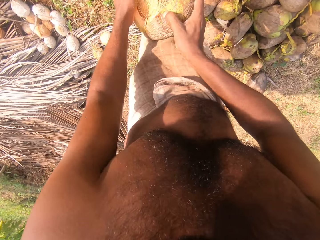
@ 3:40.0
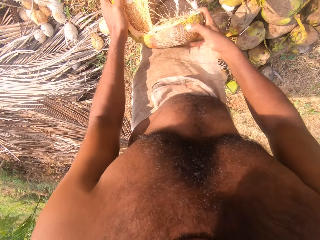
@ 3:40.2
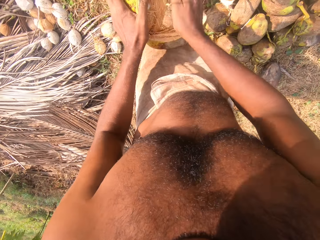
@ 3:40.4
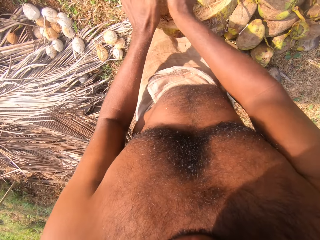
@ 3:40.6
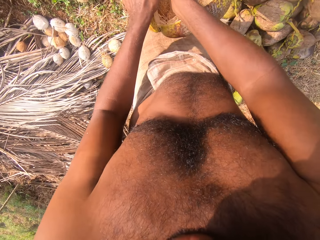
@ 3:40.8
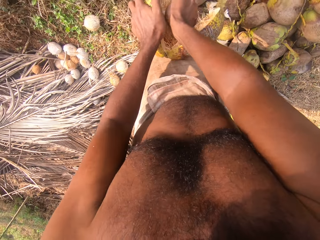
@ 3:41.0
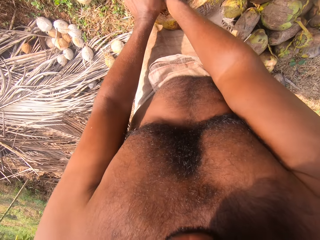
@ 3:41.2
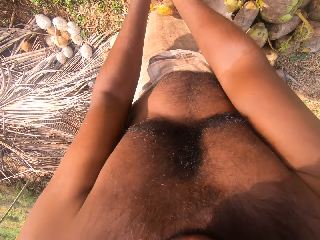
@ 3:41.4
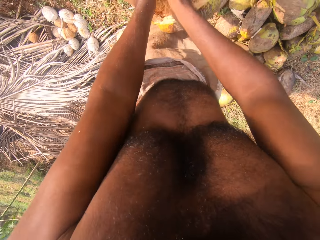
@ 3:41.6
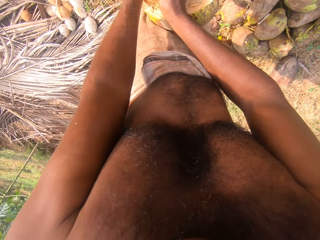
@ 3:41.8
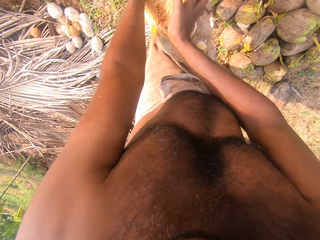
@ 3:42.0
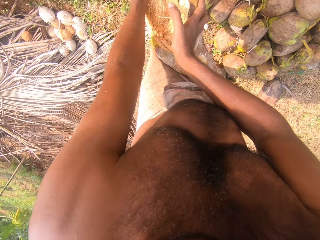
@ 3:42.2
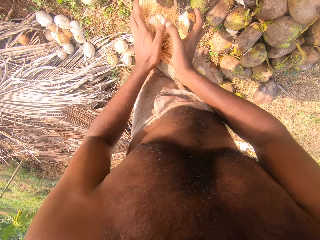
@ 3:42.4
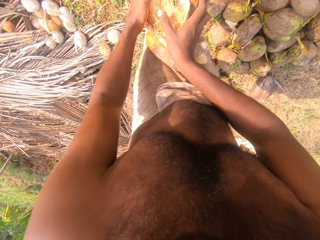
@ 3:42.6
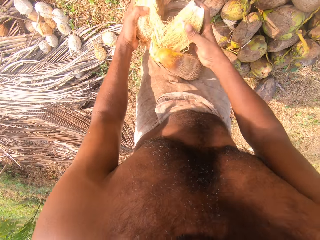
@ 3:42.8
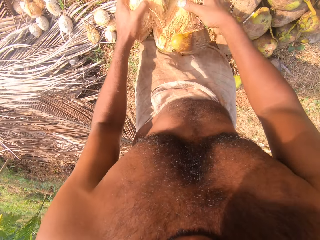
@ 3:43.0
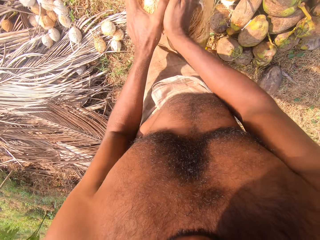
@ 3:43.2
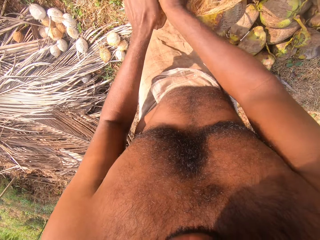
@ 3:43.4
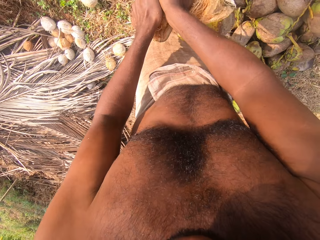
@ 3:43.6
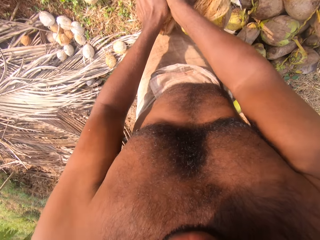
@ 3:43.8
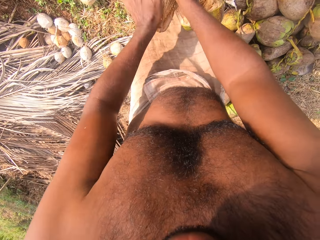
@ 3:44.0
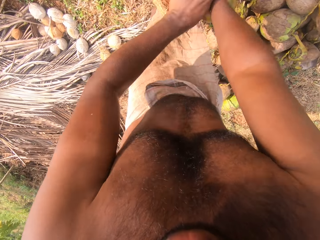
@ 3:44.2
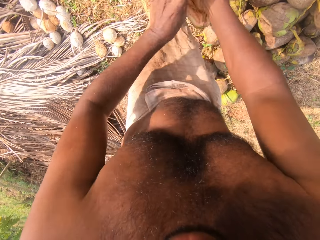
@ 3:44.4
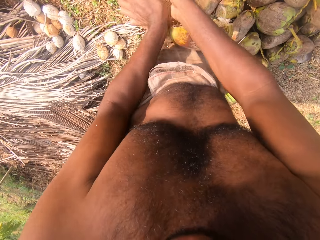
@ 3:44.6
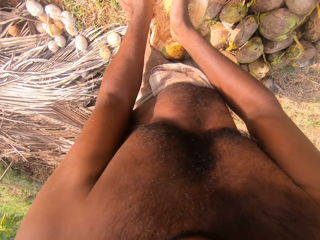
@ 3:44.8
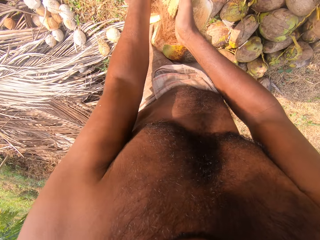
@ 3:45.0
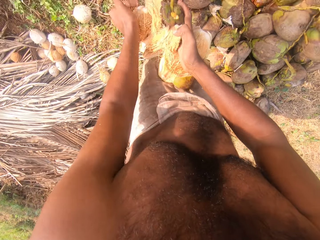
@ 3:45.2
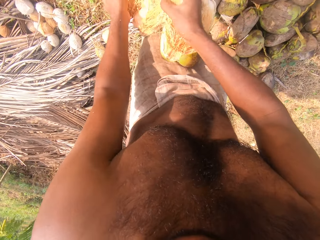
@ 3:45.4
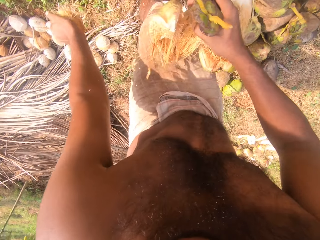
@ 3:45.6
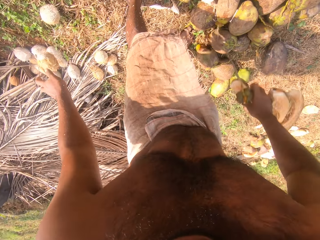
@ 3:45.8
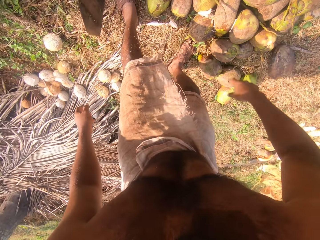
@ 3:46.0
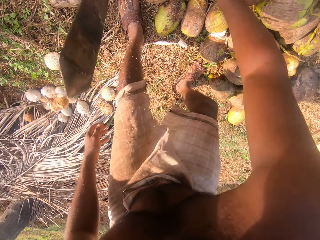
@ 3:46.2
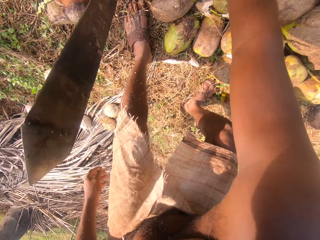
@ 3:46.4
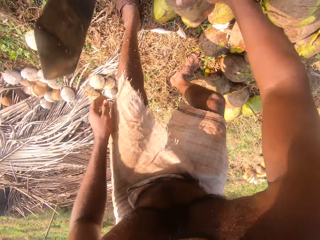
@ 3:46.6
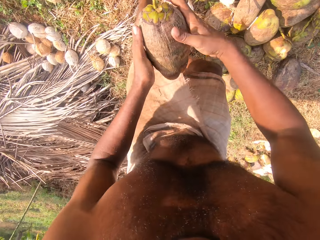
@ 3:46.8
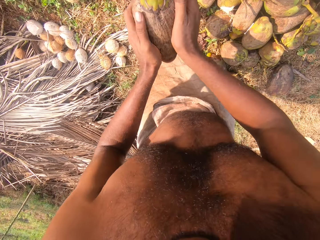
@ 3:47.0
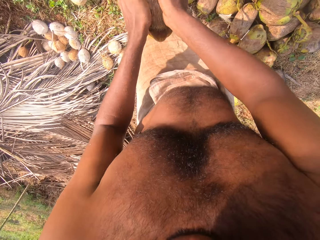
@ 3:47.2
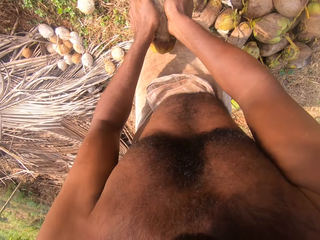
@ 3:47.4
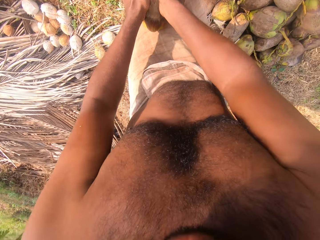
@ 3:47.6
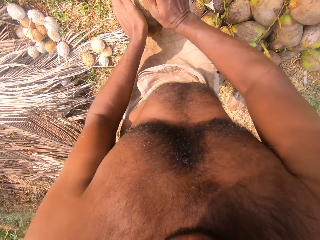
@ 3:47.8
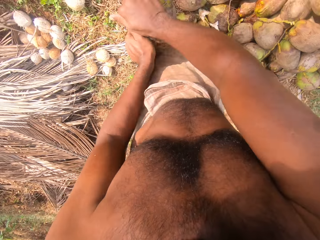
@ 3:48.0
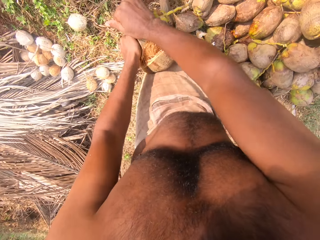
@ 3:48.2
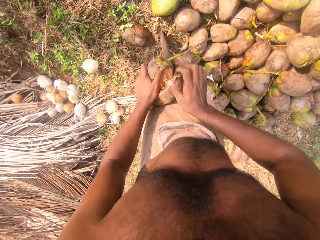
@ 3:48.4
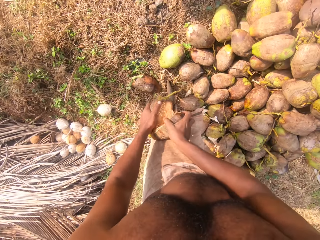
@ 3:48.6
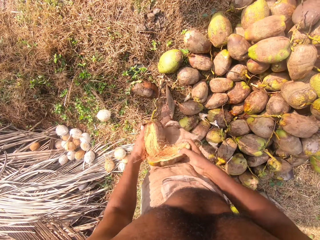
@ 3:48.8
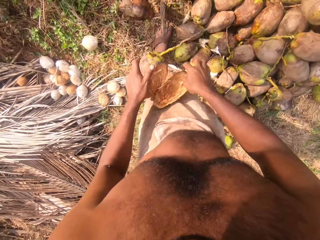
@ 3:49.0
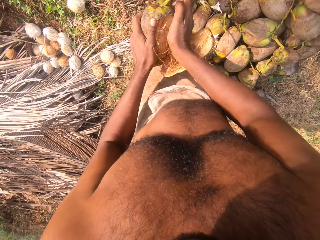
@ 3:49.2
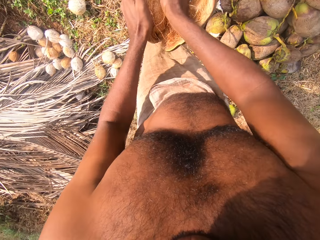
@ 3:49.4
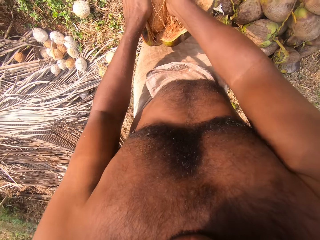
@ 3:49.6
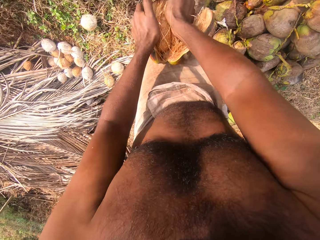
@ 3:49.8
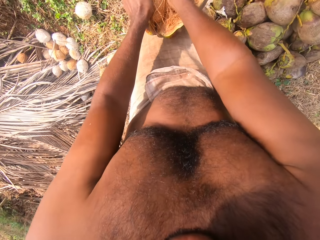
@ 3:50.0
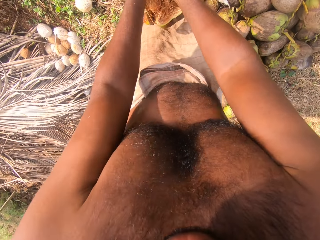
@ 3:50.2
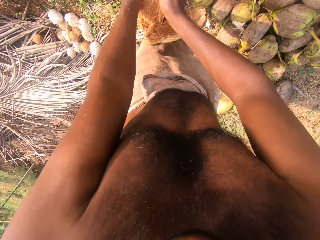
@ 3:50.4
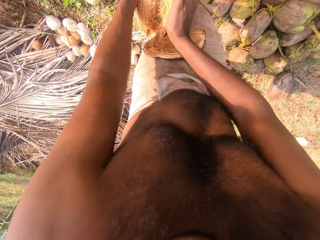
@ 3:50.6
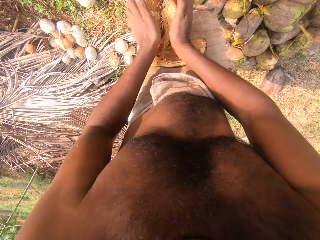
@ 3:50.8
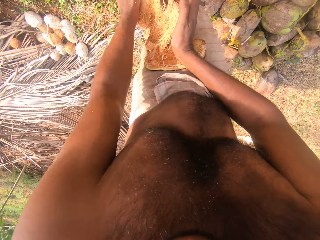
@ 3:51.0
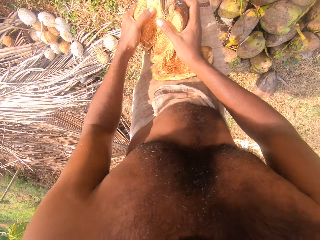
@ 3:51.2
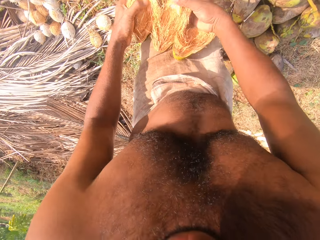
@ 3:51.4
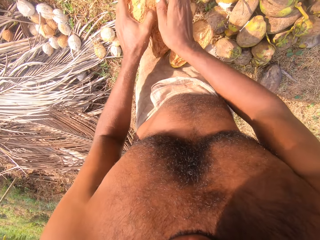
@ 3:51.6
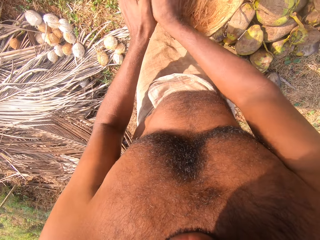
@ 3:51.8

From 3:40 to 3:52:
The camera wearer drops the coconut on the ground with his left hand. He drops the coconut husk on the ground with his right hand. He picks up a coconut fruit from the ground with his right hand. He holds the coconut fruit with both hands. He removes the coconut husk from the coconut on the cutlass on the ground with both hands.

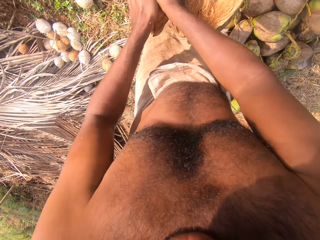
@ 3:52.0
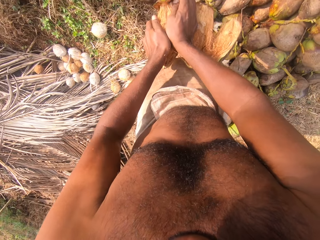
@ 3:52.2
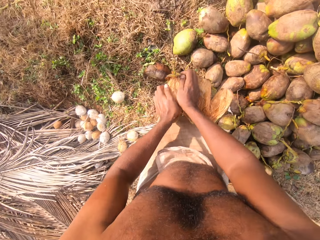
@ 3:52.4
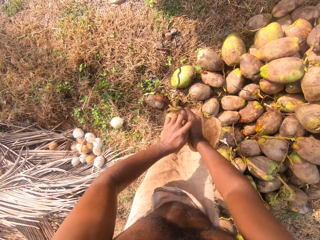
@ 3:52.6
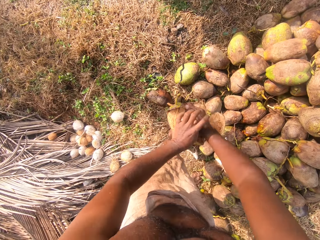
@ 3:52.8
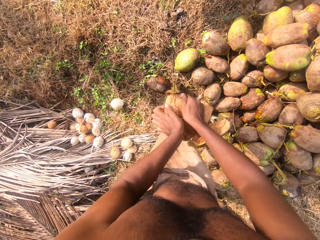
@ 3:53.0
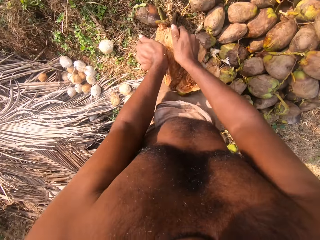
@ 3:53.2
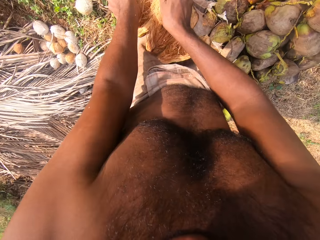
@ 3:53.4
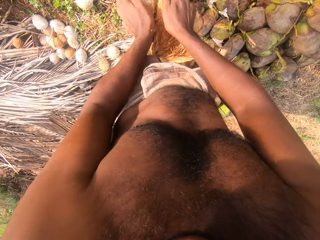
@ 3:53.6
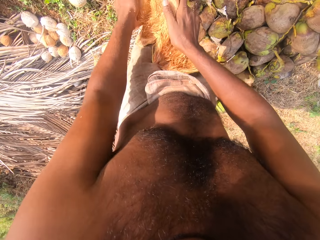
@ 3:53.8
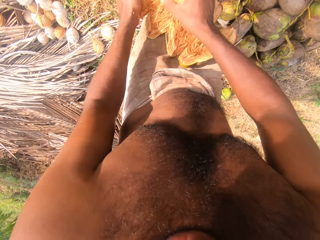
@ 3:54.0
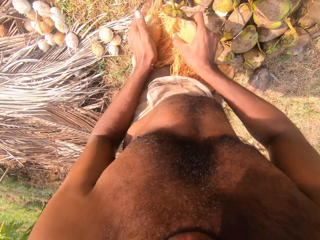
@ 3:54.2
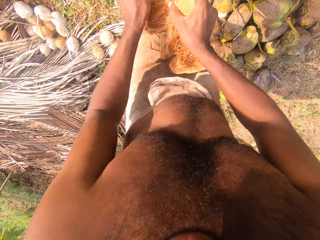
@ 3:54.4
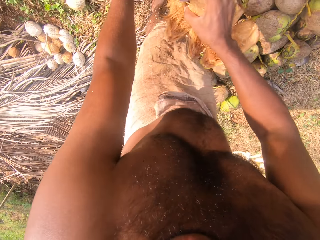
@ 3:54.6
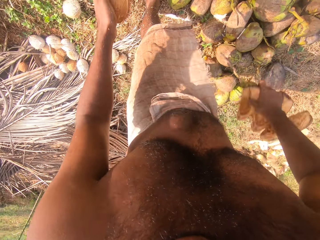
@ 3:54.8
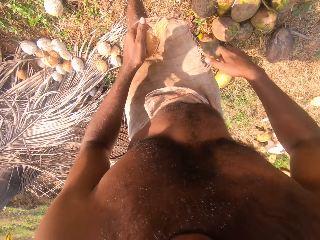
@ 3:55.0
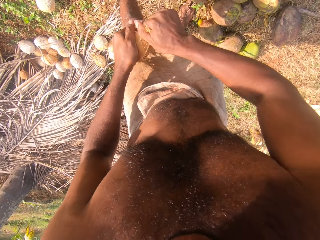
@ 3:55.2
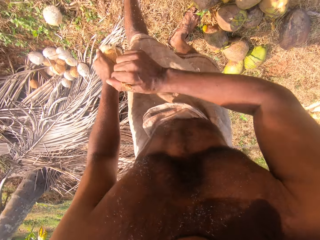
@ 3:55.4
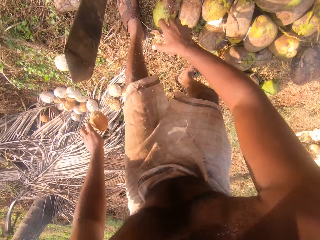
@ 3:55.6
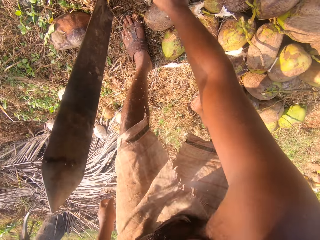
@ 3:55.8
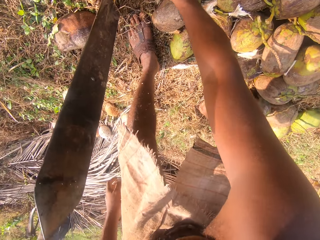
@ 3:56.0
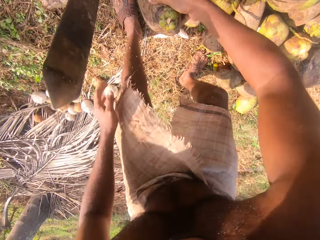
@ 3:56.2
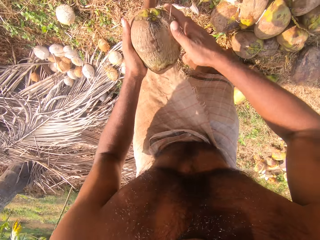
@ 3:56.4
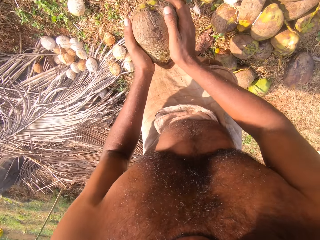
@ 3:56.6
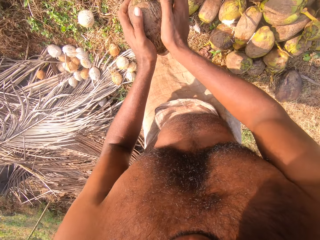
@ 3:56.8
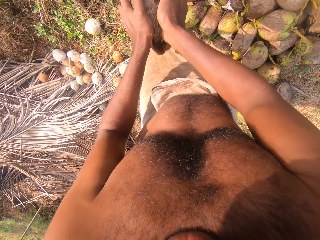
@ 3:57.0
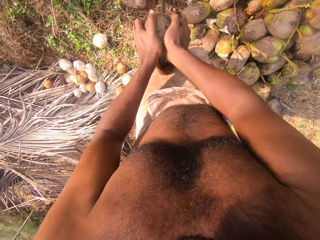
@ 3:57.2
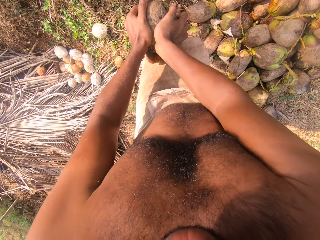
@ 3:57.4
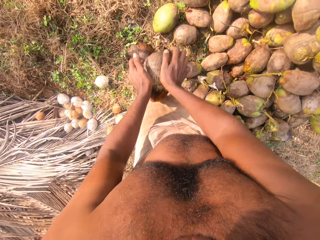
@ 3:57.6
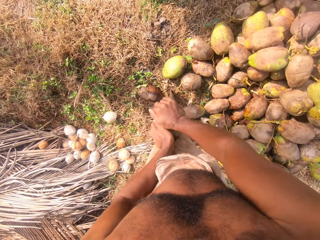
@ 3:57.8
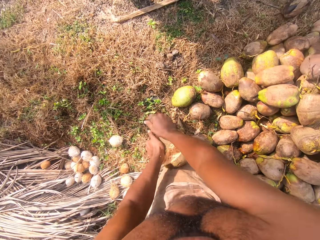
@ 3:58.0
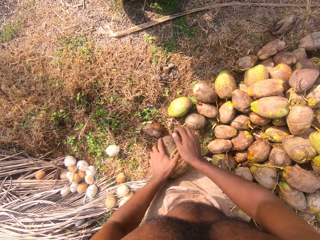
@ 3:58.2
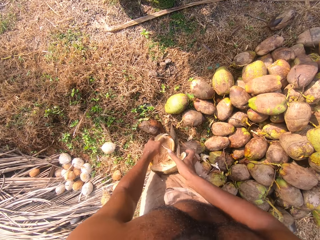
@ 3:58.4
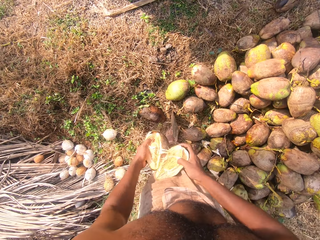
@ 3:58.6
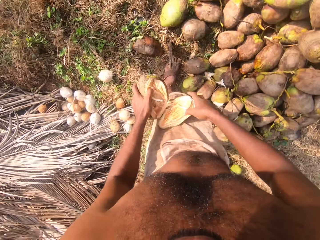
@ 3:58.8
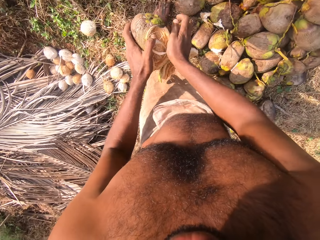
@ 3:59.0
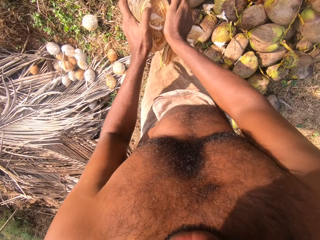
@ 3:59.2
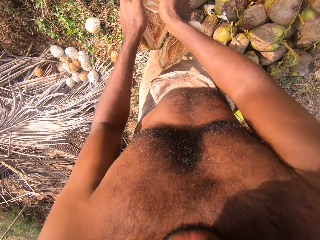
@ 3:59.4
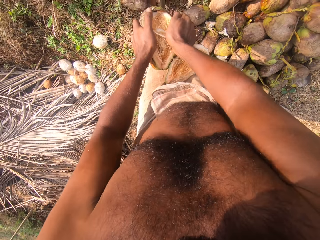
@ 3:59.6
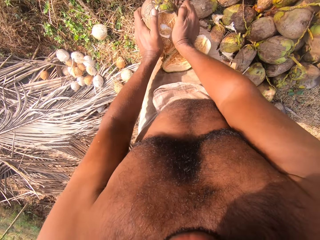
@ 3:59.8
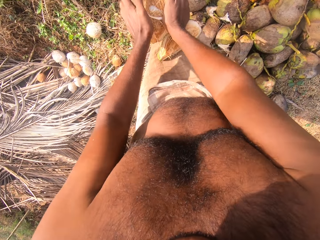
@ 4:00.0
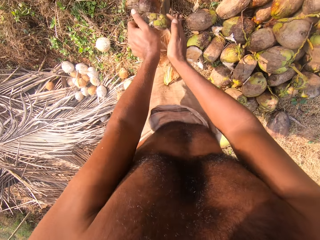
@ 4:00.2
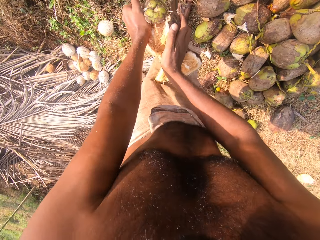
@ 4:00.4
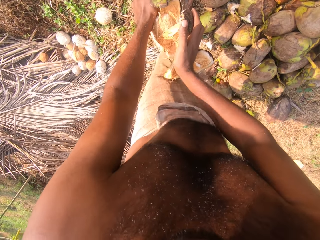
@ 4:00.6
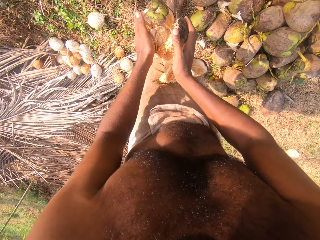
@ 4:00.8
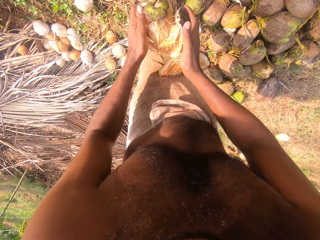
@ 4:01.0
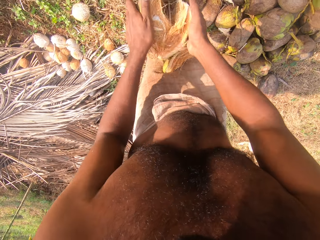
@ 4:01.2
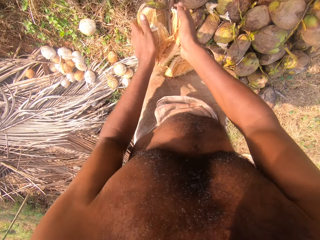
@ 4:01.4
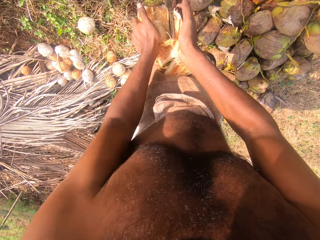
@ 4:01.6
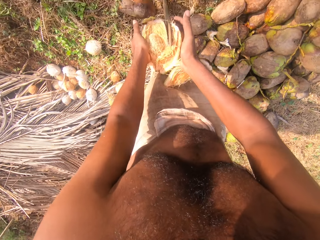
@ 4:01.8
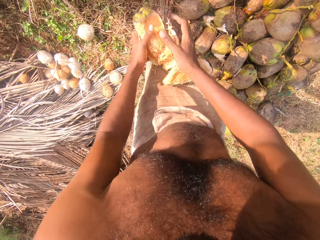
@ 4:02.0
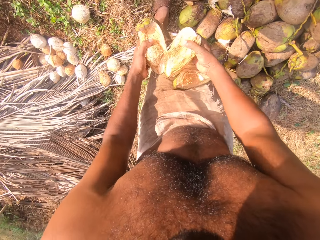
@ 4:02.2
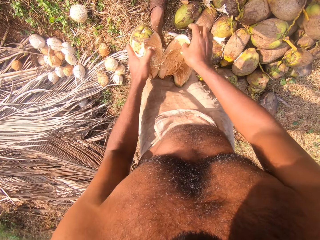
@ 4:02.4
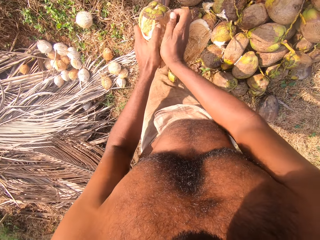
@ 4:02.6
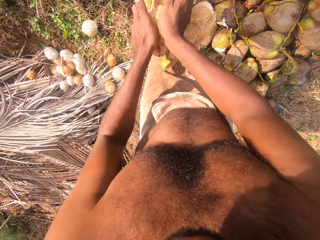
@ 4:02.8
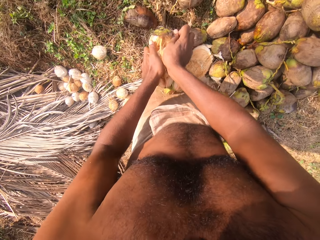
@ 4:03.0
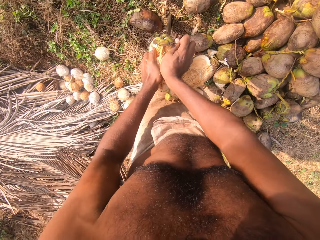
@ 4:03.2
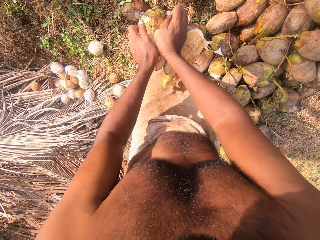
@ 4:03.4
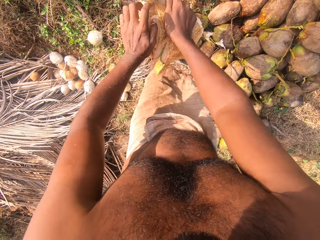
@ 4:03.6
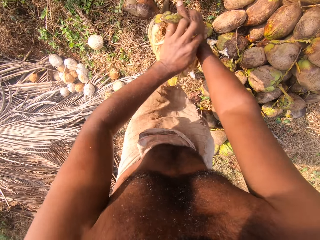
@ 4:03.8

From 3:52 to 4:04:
The camera wearer drops the coconut husk on the ground with his right hand. He removes the coconut husk from the coconut in his left hand with his right hand. He drops the coconut husk on the ground with his right hand. He picks up a coconut fruit from the ground with his right hand. He holds the coconut fruit with both hands. He removes the coconut husk from the coconut on the cutlass on the ground with both hands.
